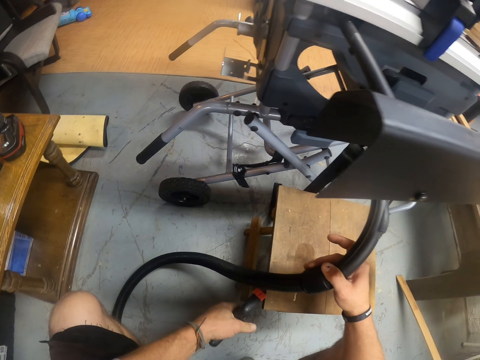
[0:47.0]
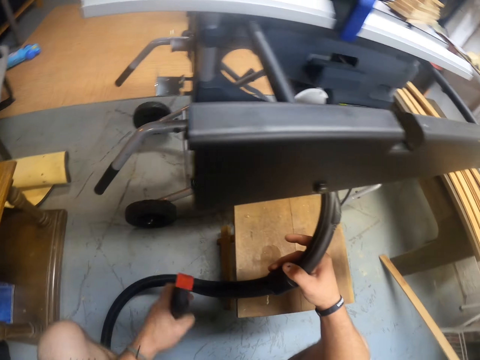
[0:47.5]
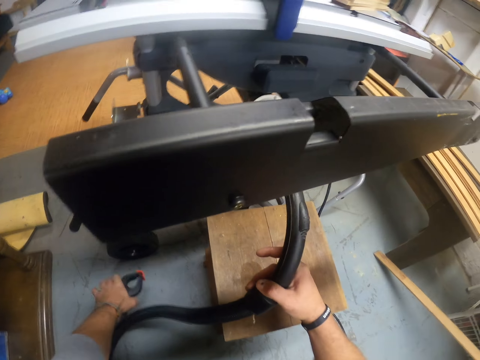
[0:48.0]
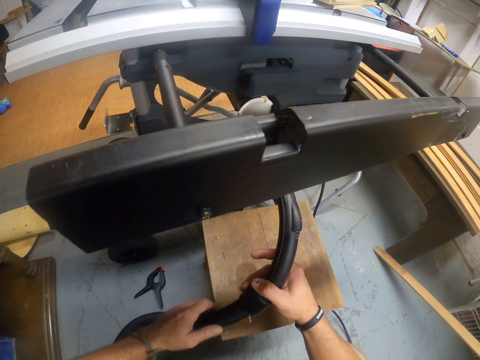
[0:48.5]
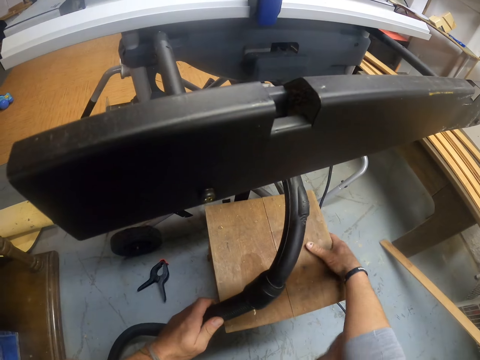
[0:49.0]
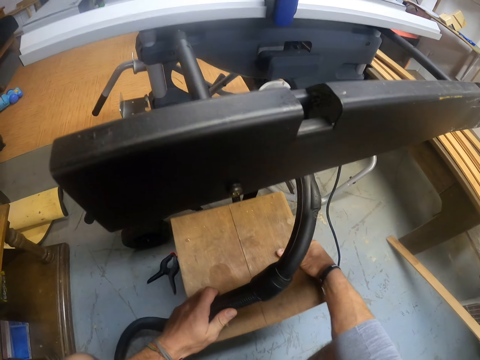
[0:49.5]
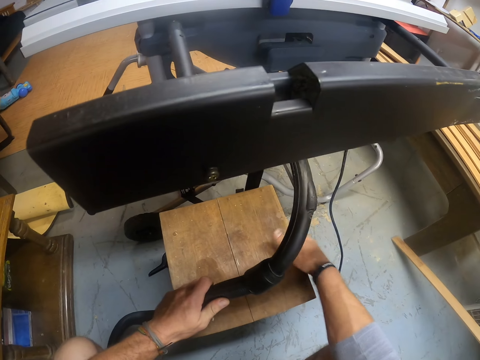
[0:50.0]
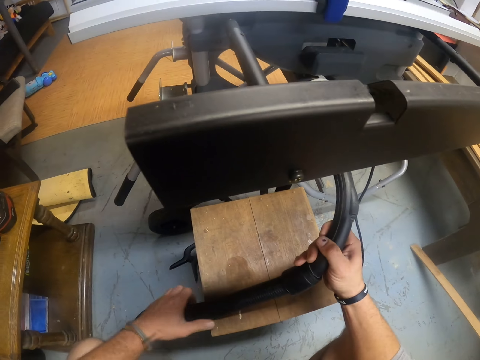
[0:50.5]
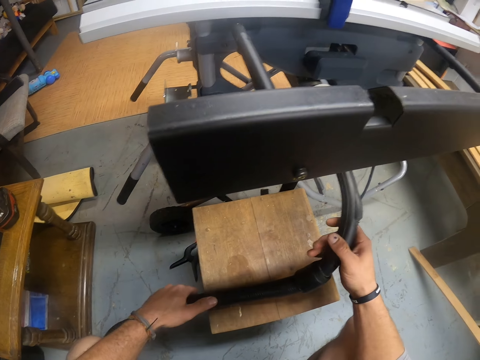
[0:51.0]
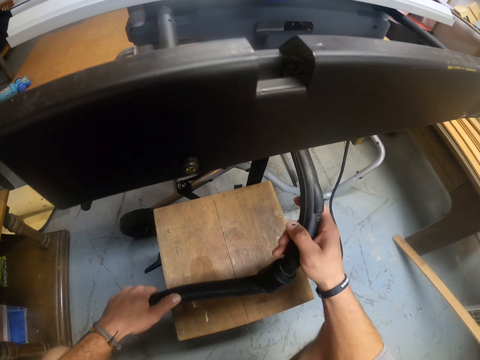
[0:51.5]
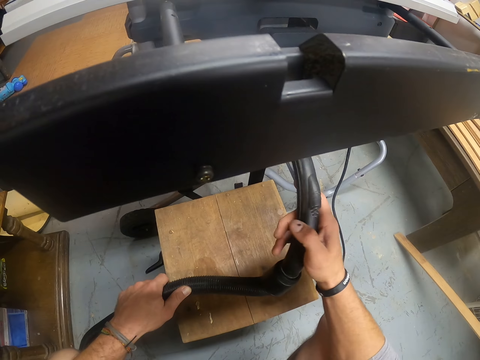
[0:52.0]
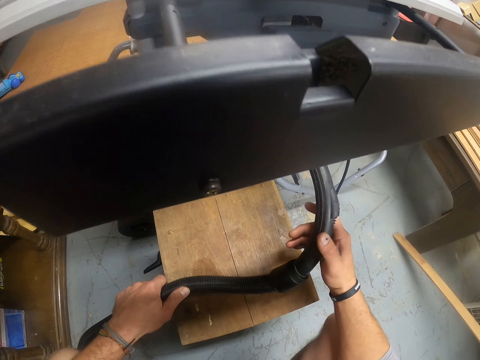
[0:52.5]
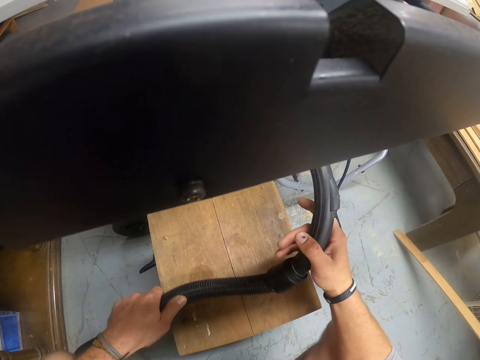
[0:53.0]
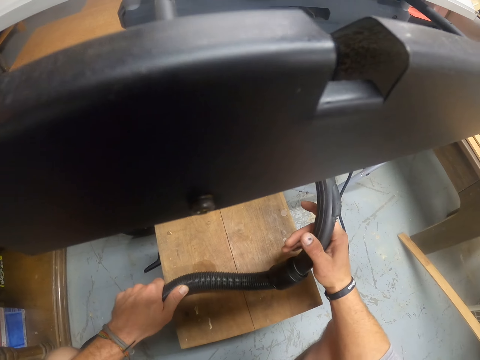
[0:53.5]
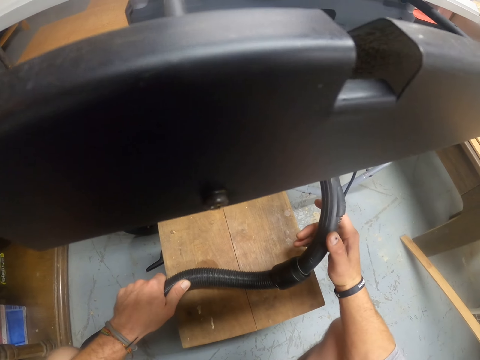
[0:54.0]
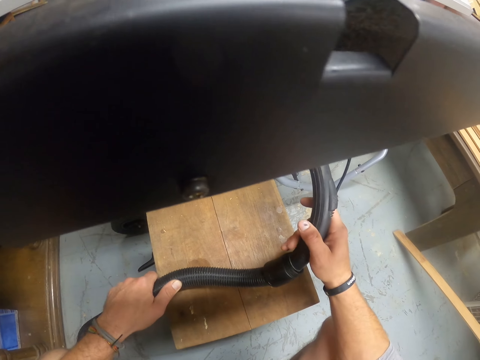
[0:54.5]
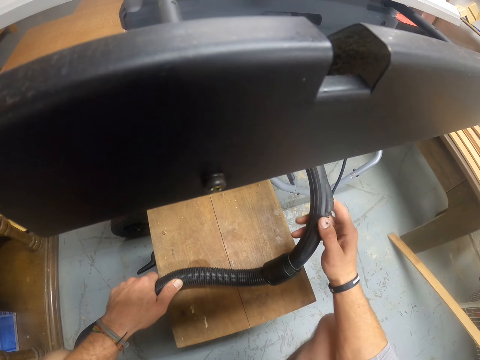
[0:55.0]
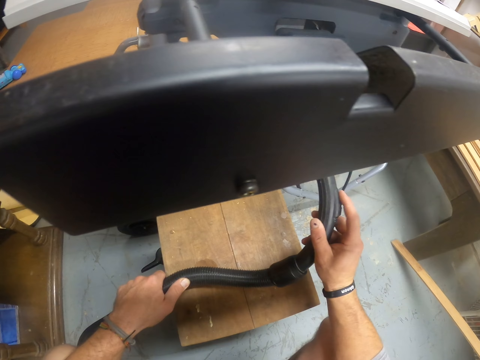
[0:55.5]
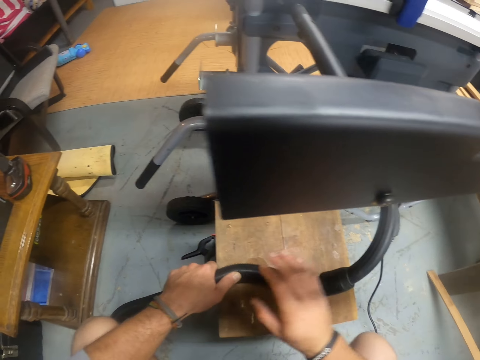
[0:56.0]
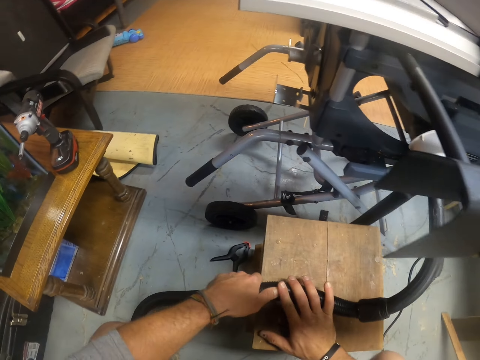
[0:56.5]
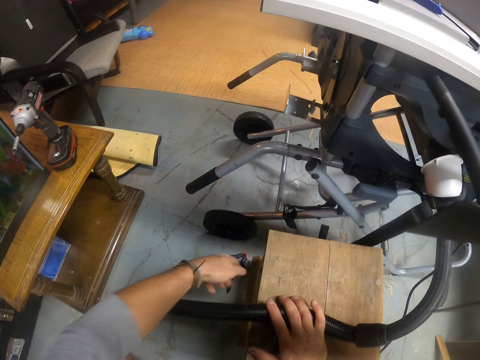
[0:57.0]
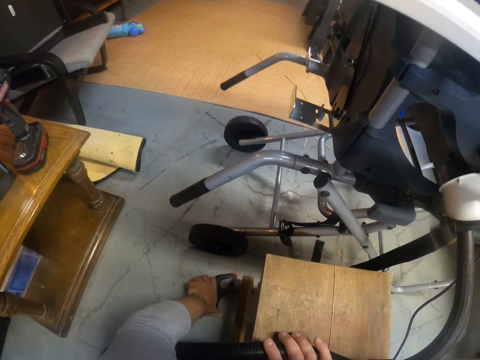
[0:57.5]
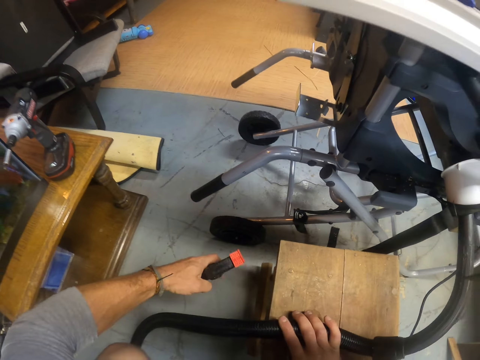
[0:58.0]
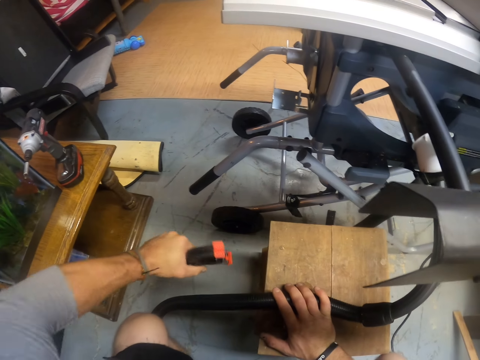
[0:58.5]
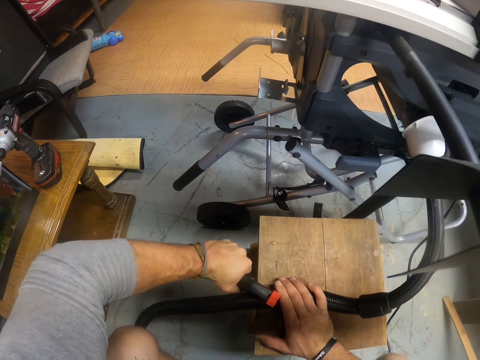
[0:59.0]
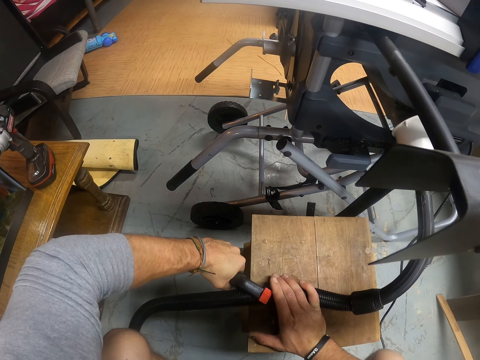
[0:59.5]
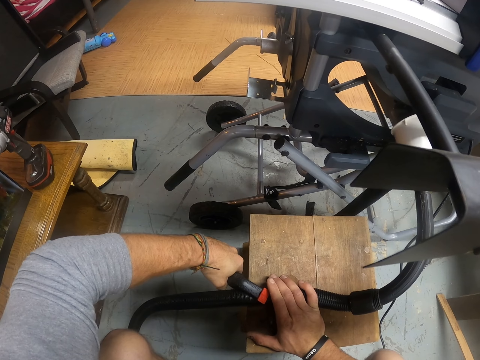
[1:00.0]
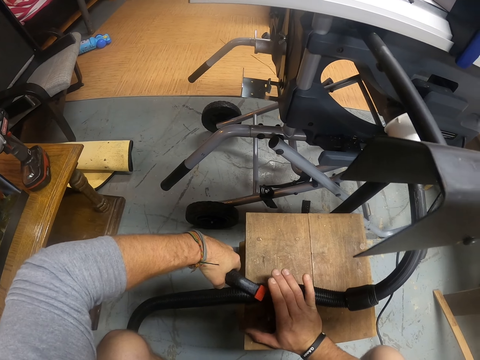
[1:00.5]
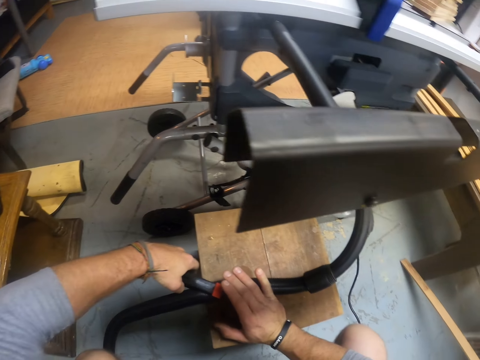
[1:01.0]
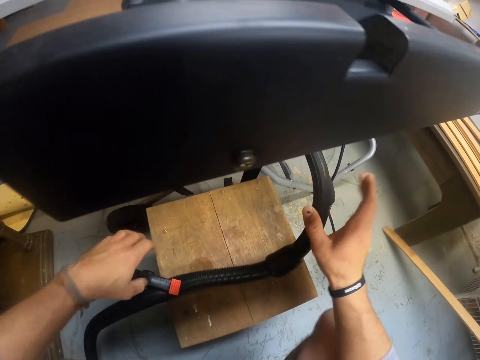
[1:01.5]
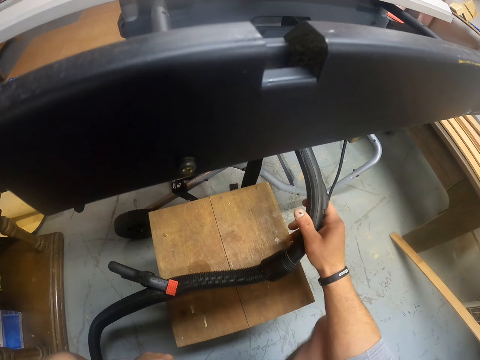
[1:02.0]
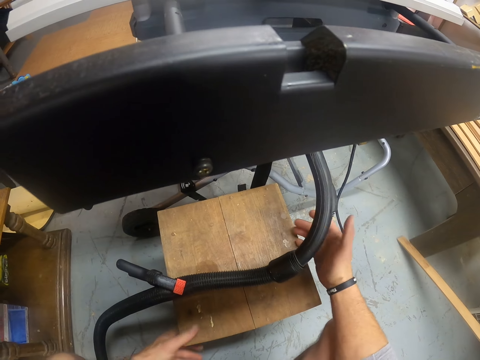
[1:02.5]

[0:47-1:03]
The camera wearer drops the spring clamp on the floor with his left hand. He adjusts the stool on the floor with his right hand. He sets the hose on the stool with his hands. He fixes the workshop cutting tool. He takes the spring clamp from the floor with his left hand. He holds the stool and the hose together with the spring clamp in his left hand.

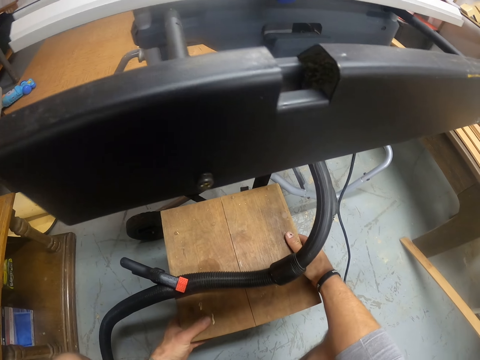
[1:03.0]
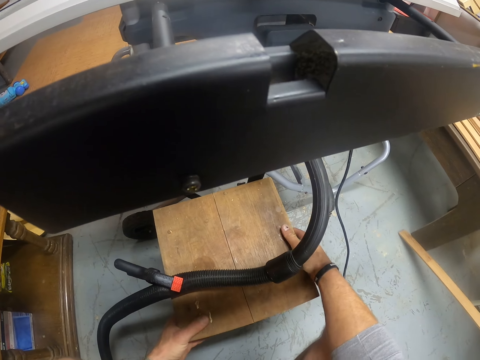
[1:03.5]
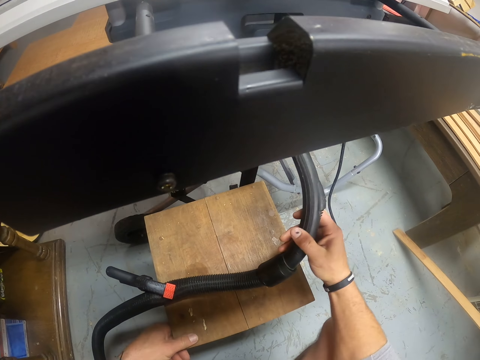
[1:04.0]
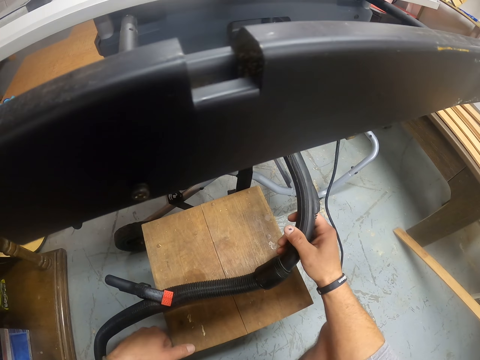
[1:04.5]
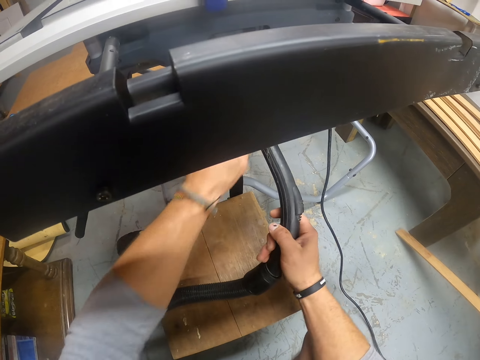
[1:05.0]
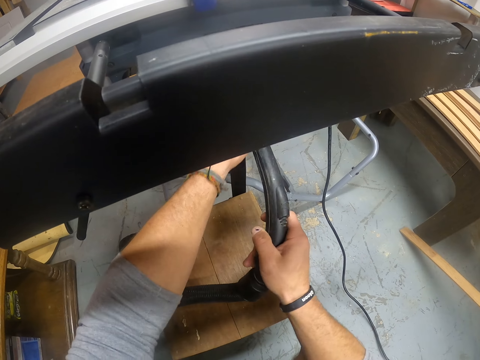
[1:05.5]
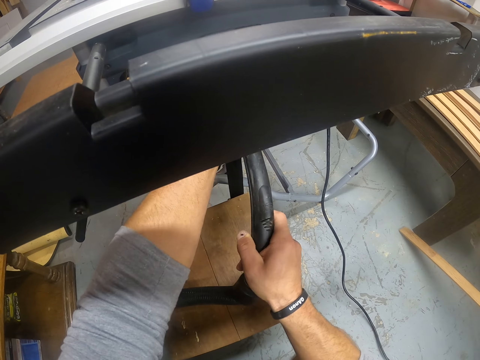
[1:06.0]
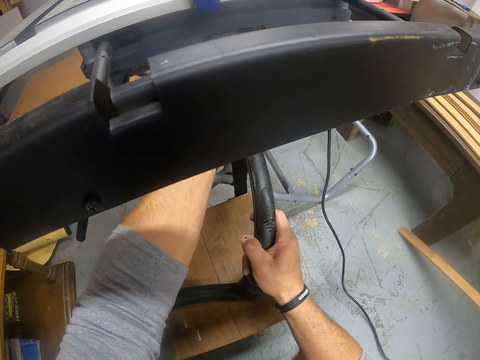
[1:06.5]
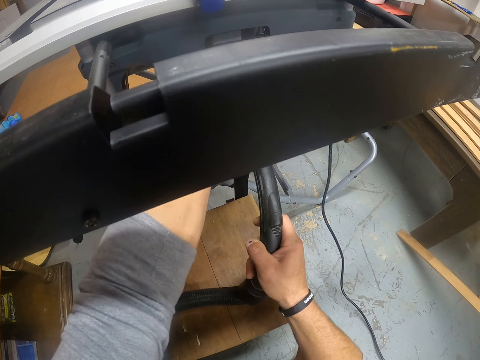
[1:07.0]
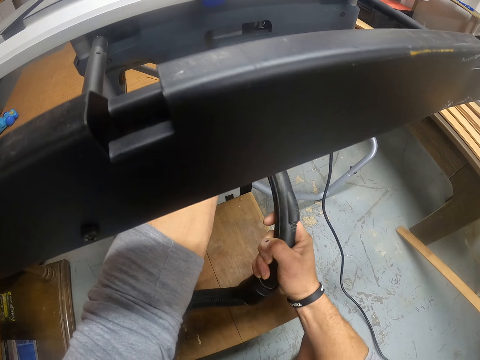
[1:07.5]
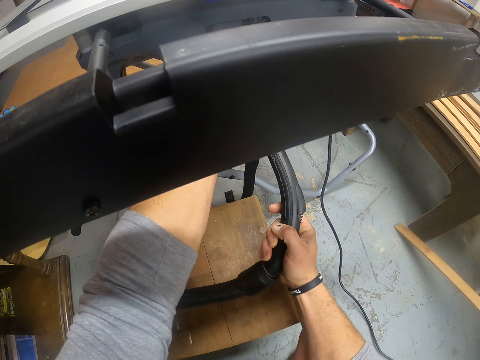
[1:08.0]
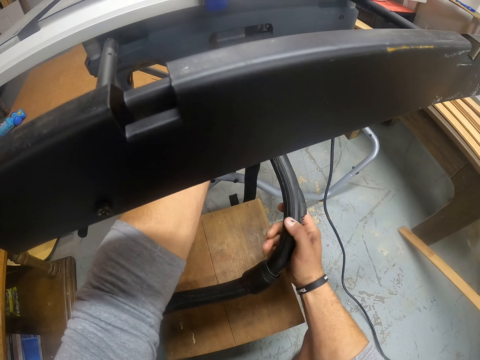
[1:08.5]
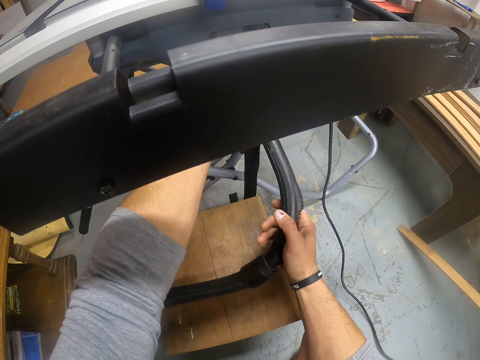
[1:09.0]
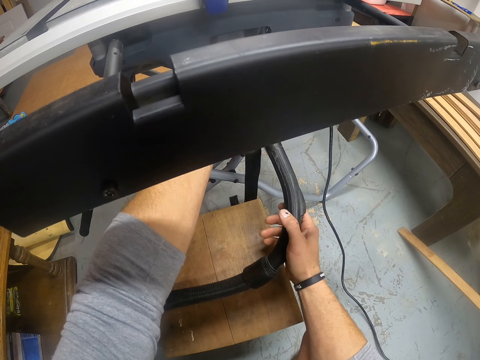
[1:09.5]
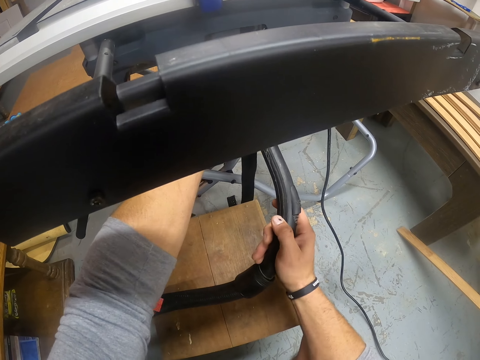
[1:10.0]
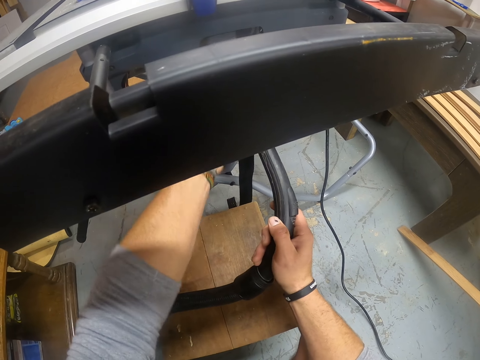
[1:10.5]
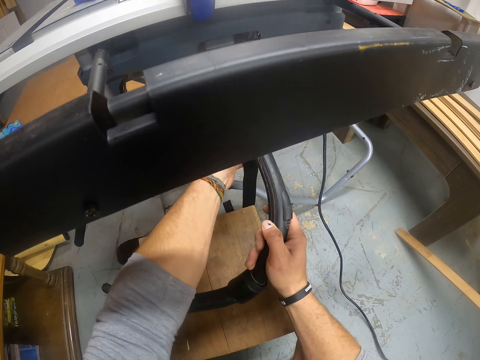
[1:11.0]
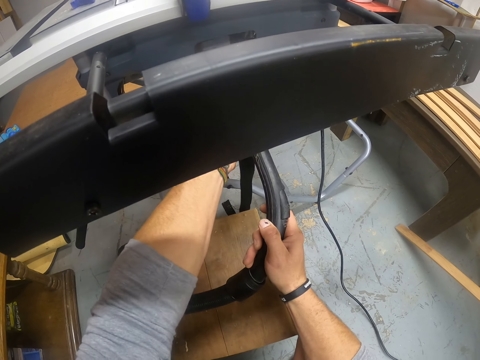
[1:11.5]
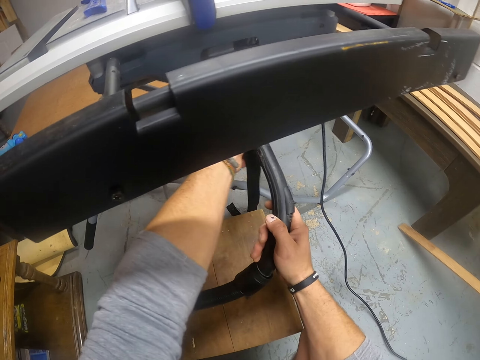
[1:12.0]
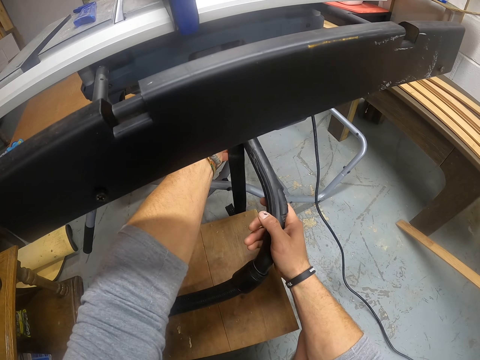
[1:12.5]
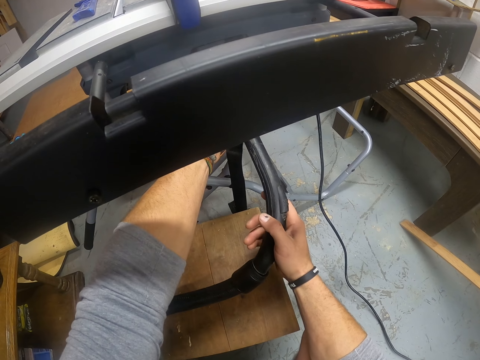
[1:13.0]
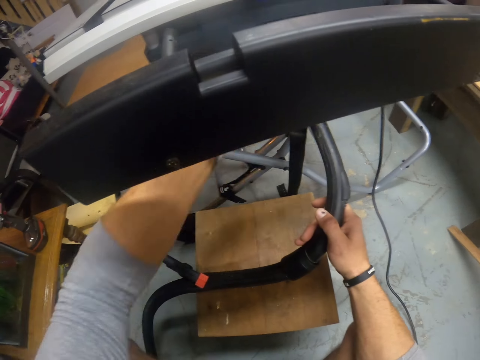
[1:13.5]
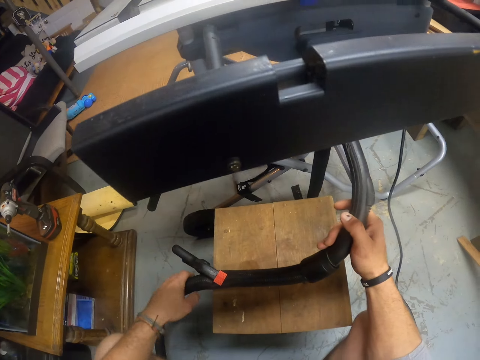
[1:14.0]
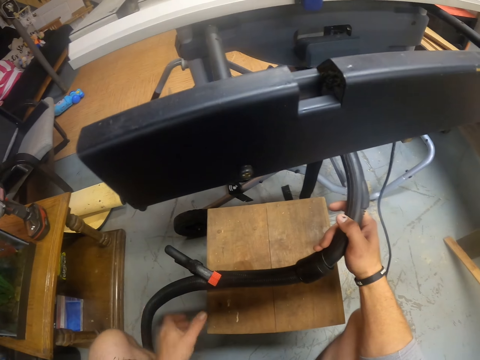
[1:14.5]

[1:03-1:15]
The camera wearer adjusts the hose with both hands.
